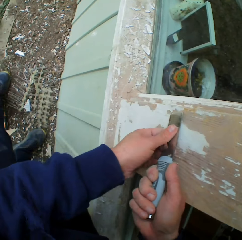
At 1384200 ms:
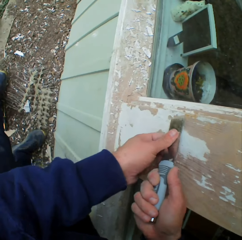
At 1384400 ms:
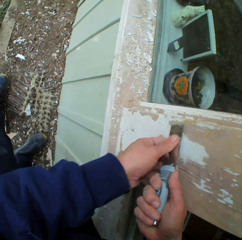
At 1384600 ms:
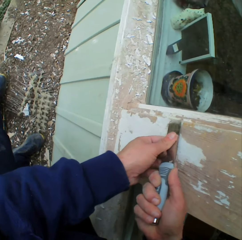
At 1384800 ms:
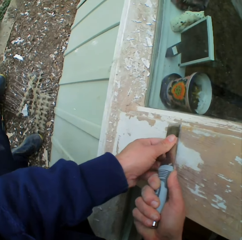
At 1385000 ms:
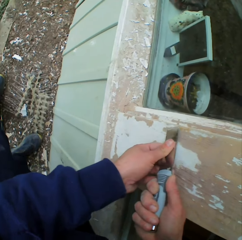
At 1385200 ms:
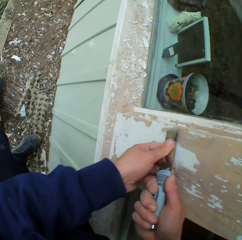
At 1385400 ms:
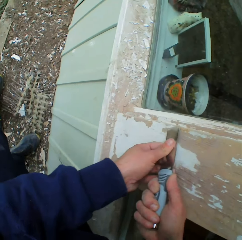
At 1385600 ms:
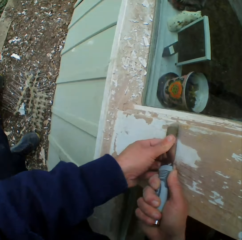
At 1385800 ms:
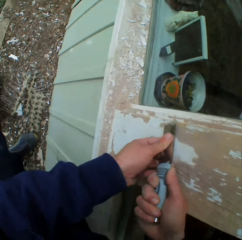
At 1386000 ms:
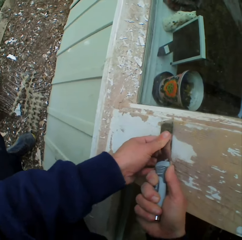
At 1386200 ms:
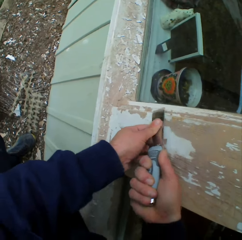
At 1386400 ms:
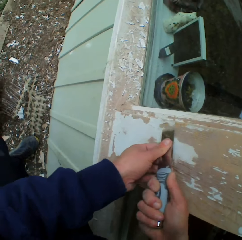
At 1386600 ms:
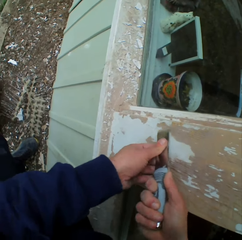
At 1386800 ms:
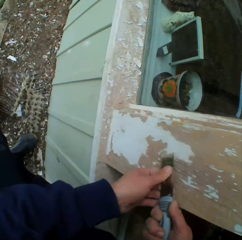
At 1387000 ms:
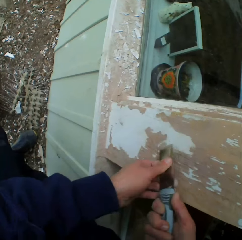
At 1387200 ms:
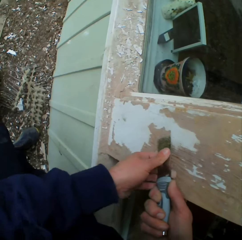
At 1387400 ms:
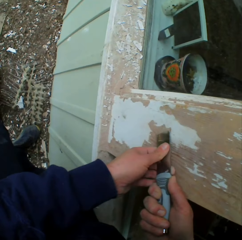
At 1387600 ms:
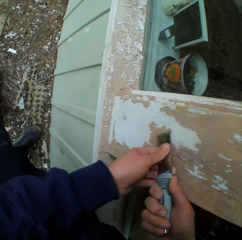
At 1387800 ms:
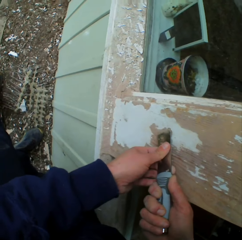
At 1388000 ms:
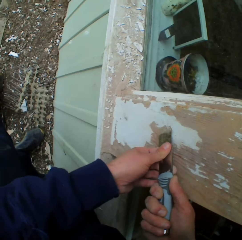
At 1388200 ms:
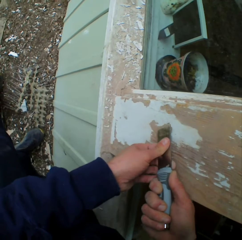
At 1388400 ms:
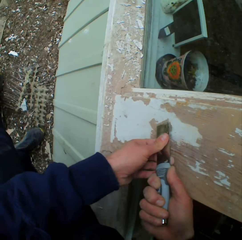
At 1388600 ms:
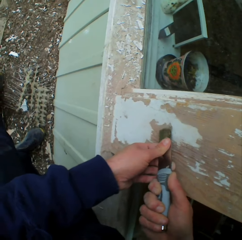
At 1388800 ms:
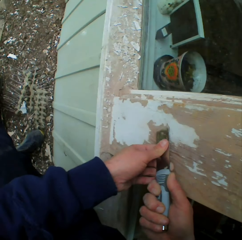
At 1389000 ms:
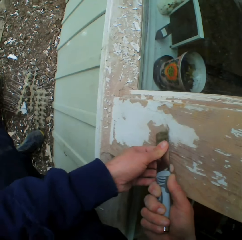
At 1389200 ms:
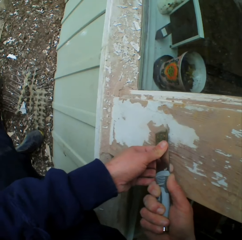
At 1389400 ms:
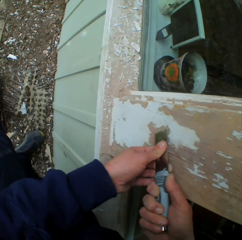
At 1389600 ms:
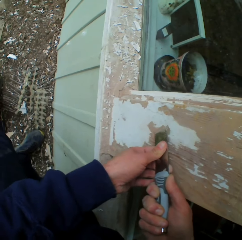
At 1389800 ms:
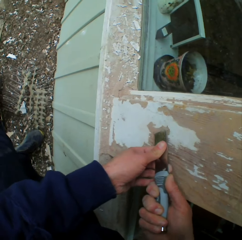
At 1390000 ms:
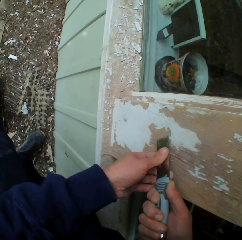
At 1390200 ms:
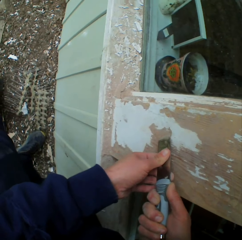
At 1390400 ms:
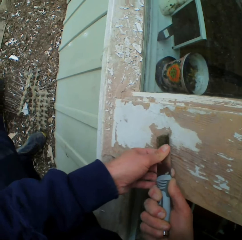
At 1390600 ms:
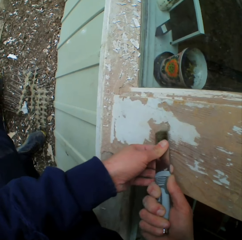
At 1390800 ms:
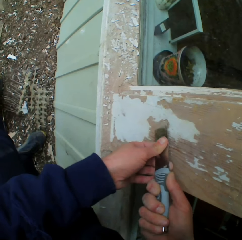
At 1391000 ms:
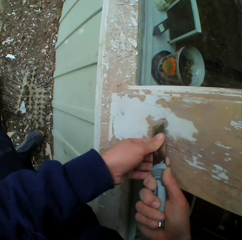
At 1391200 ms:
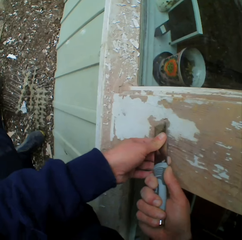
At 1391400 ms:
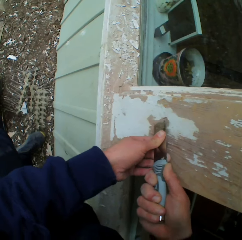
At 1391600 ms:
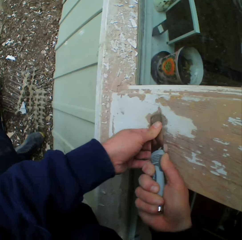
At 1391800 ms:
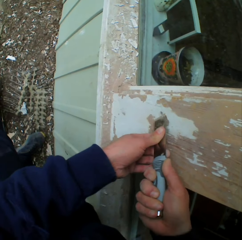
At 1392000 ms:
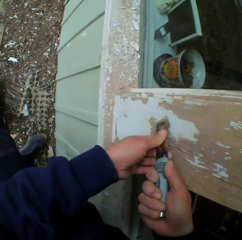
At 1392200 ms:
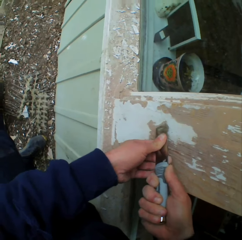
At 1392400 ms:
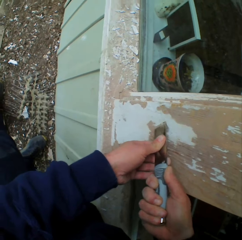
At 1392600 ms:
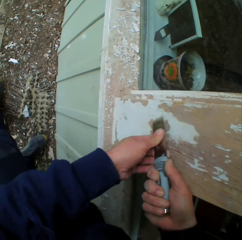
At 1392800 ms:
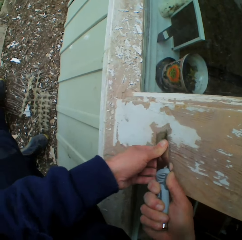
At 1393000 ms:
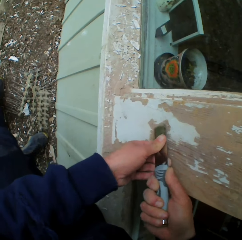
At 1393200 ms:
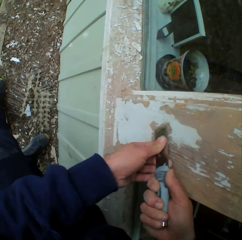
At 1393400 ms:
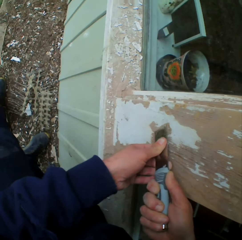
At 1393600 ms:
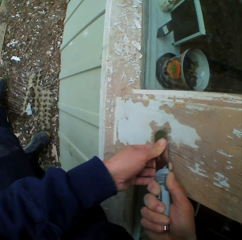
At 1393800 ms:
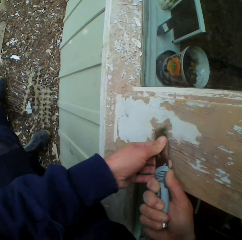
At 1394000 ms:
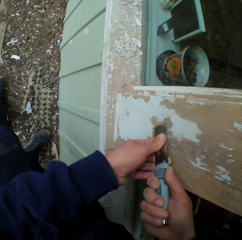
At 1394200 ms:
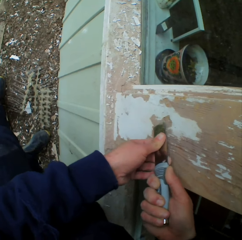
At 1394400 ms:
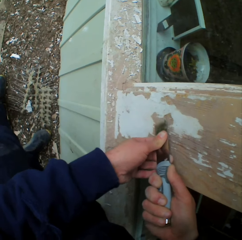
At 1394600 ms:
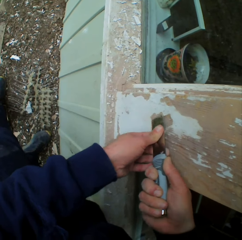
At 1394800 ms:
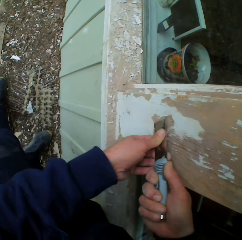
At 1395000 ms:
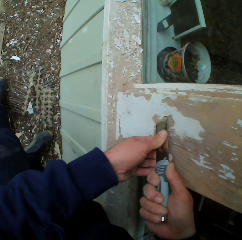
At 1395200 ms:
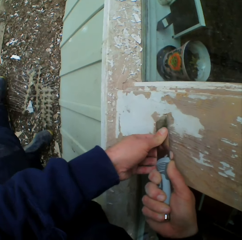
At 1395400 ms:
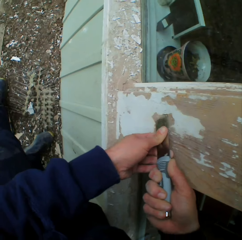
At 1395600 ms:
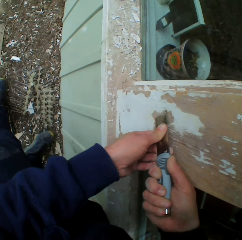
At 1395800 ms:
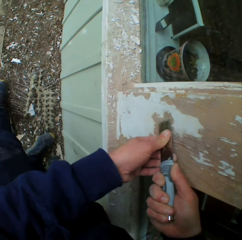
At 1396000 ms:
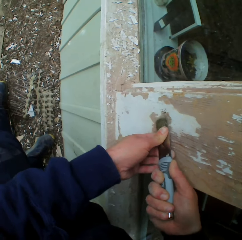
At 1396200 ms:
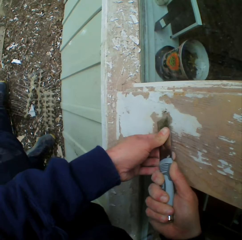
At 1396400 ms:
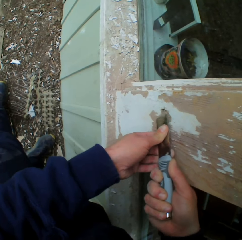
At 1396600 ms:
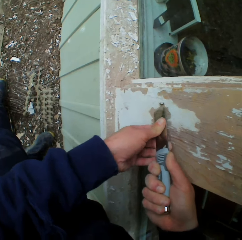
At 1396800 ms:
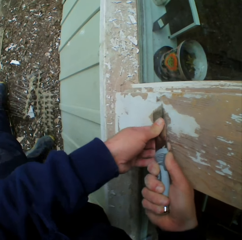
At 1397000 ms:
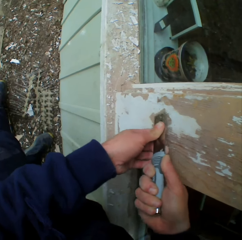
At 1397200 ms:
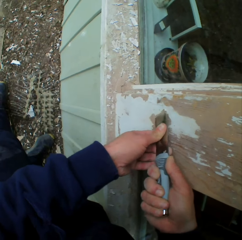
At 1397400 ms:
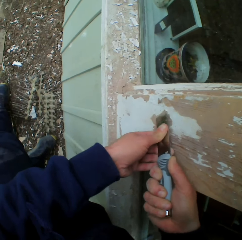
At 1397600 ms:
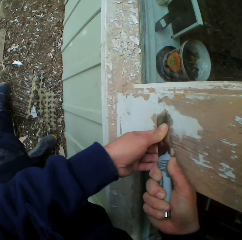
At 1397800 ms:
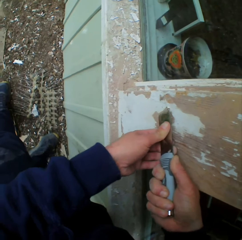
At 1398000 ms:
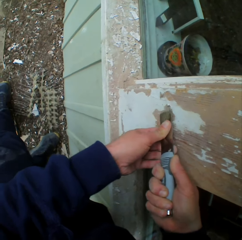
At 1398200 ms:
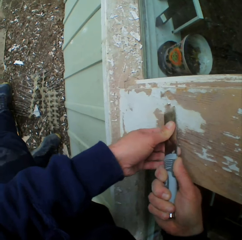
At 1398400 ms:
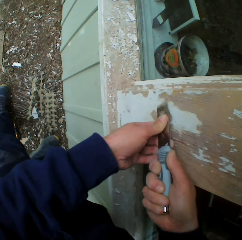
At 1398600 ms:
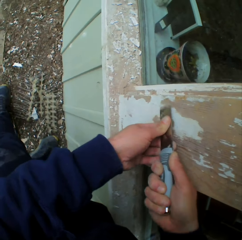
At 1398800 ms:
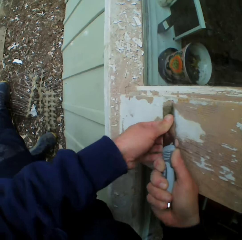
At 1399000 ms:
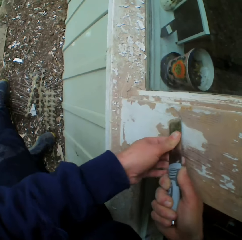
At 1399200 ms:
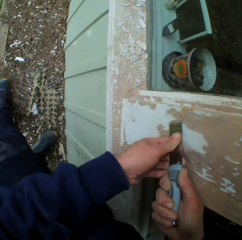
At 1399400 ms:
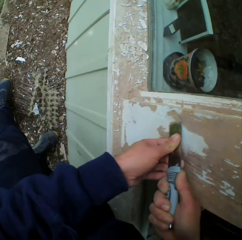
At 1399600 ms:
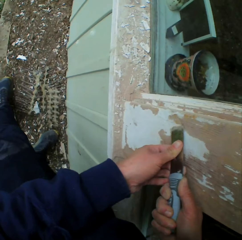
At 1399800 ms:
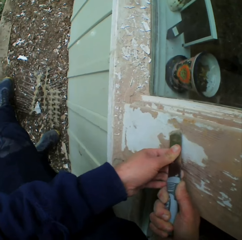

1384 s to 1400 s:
The camera wearer removes paint on a window frame with a scraper.

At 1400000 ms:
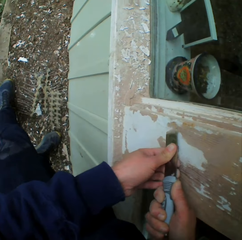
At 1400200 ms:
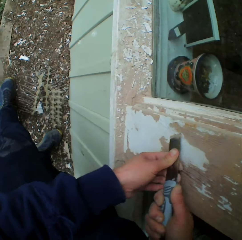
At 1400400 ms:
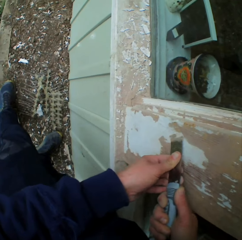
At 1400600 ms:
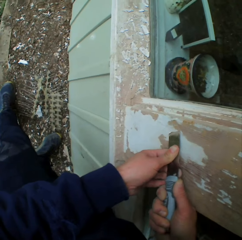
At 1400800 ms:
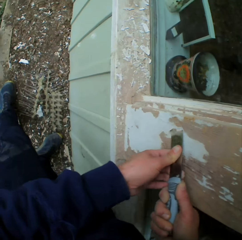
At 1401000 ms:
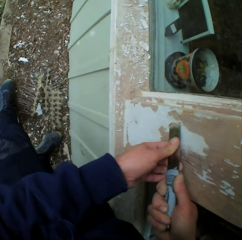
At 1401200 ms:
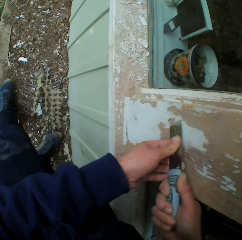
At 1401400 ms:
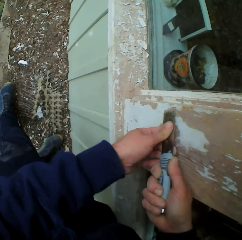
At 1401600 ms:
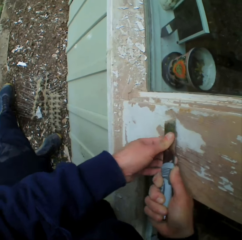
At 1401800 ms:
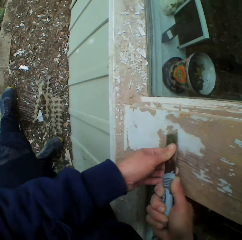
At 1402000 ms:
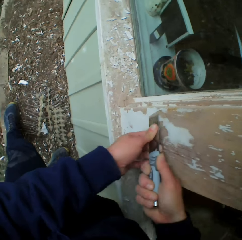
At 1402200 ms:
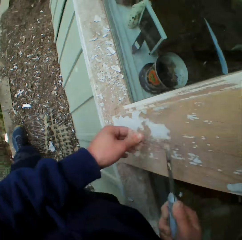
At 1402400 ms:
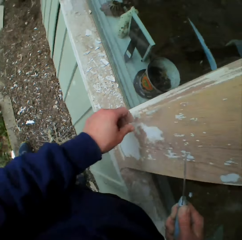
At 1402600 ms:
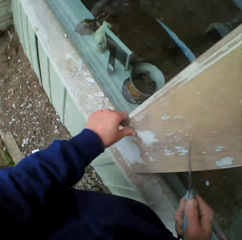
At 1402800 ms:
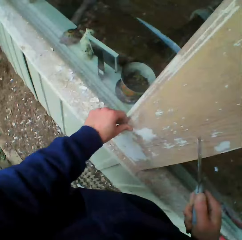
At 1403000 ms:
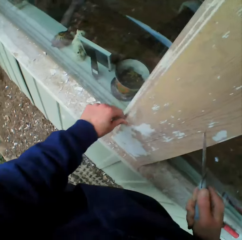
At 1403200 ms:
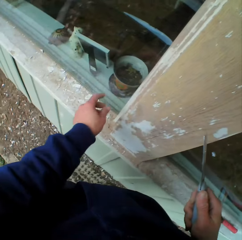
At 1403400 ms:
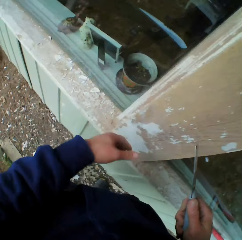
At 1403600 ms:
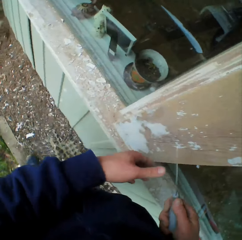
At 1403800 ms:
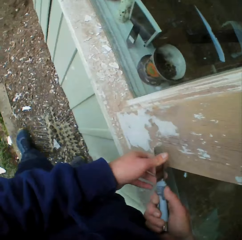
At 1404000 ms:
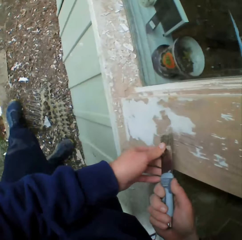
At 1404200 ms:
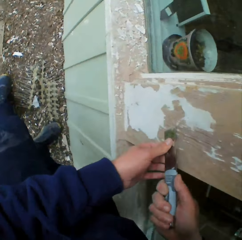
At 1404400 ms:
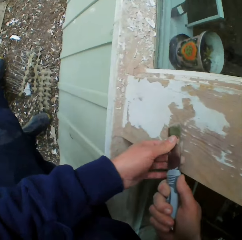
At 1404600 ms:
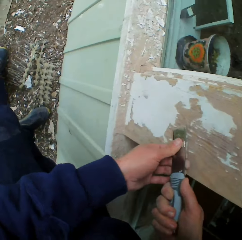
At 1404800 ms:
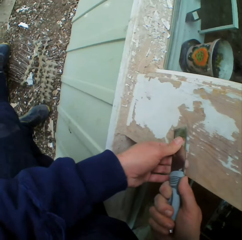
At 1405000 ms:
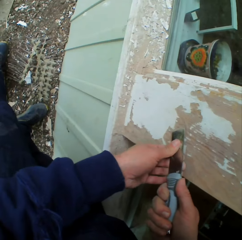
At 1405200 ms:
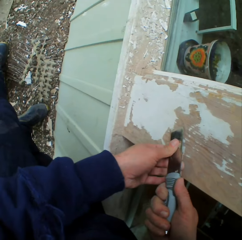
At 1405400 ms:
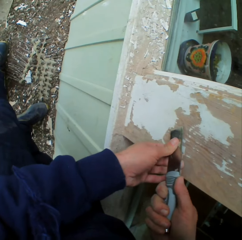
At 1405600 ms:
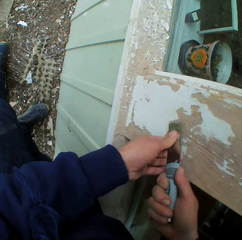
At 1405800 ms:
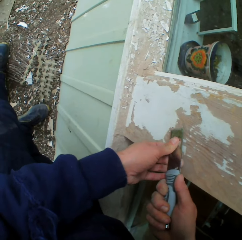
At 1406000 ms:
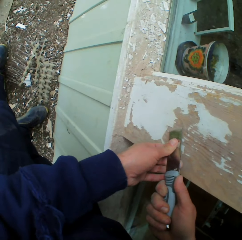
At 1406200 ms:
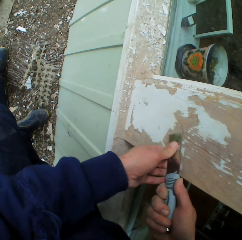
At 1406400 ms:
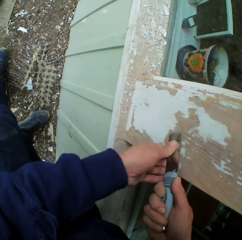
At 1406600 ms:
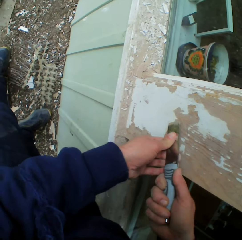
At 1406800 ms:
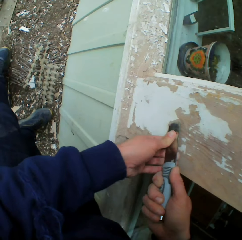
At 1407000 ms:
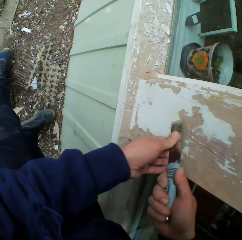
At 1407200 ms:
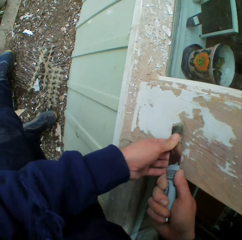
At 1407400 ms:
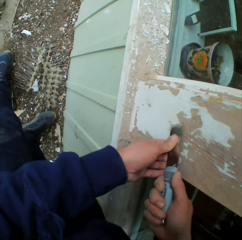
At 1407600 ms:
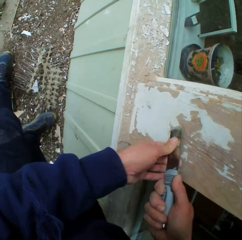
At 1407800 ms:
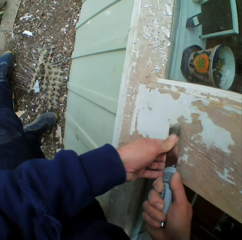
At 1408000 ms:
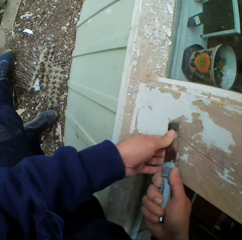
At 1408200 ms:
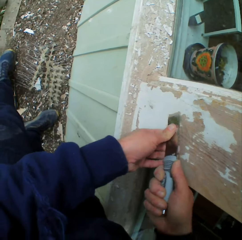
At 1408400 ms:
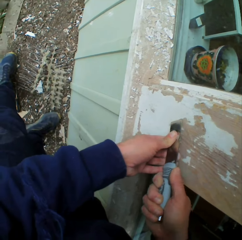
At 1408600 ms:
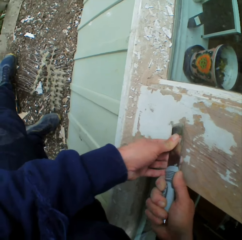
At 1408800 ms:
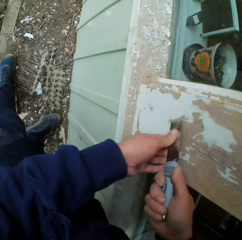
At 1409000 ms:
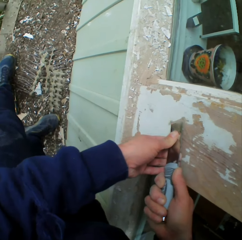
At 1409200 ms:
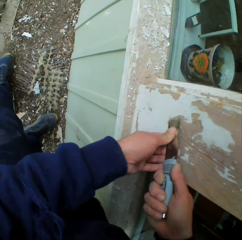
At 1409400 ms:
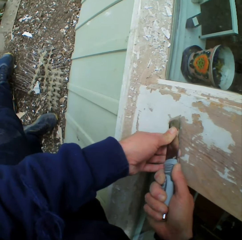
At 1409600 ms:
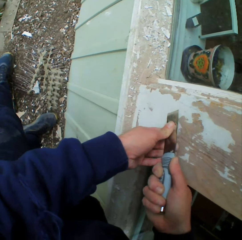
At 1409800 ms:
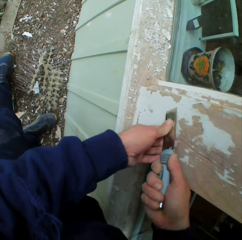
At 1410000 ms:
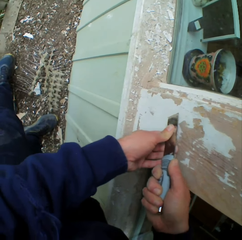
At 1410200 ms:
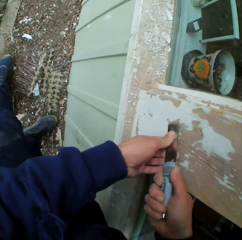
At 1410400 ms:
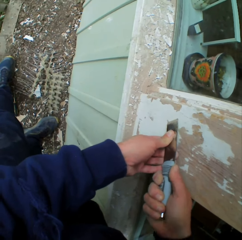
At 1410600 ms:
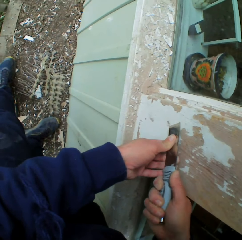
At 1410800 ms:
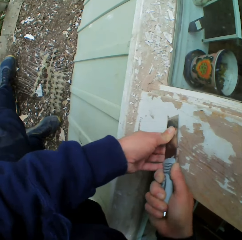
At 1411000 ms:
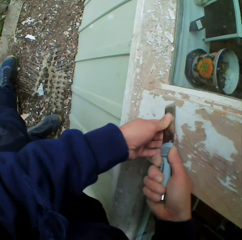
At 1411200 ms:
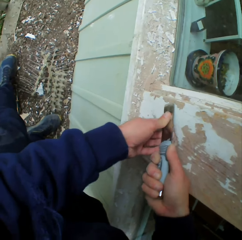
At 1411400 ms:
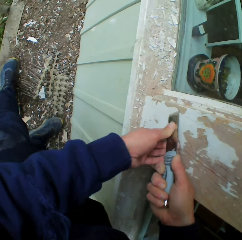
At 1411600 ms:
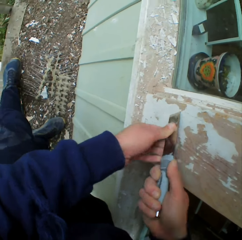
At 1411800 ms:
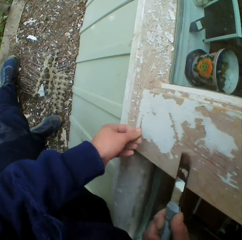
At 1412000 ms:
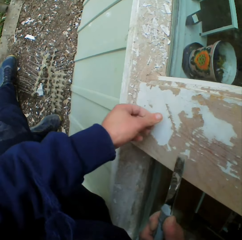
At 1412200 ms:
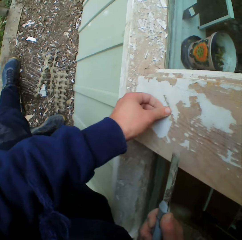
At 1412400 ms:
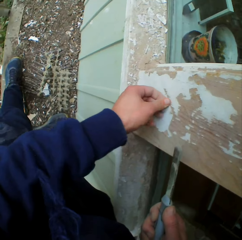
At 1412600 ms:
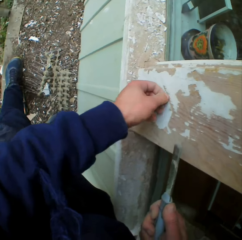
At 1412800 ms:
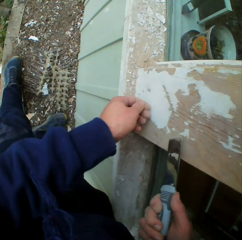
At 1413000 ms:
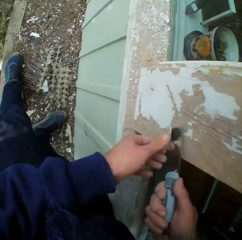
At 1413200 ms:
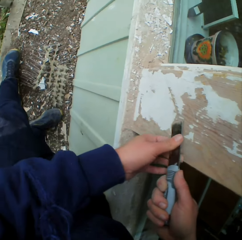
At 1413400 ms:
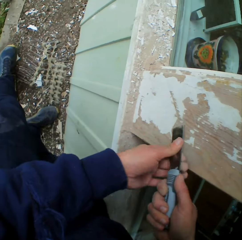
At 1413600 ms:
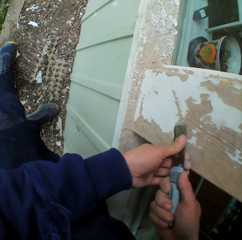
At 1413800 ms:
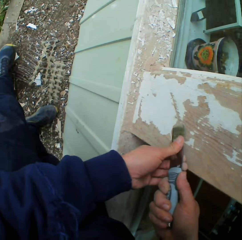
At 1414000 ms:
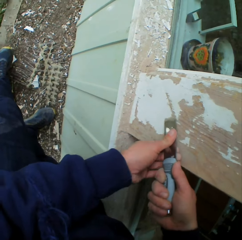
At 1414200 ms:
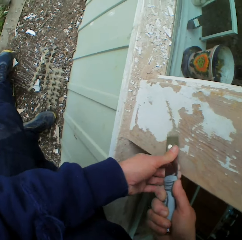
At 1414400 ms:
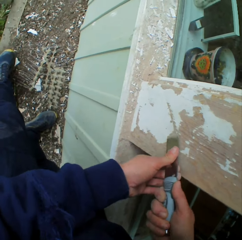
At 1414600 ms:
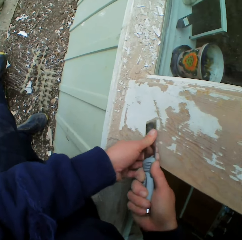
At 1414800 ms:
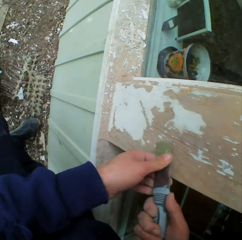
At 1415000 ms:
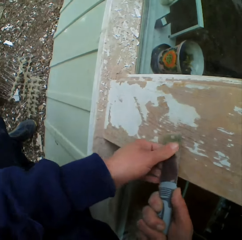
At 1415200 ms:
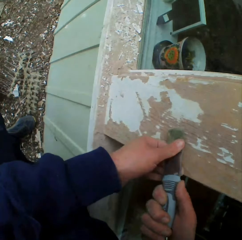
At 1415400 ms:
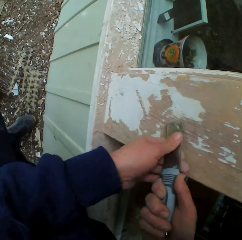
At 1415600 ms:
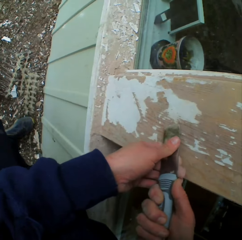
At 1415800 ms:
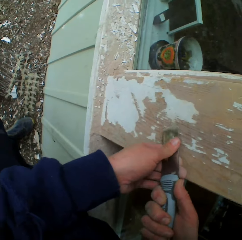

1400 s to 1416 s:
The camera wearer removes paint on a window frame with his left hand. He removes paint on the window frame with a scraper. He removes paint on the window frame with his left hand. He removes paint on the window frame with the scraper.
